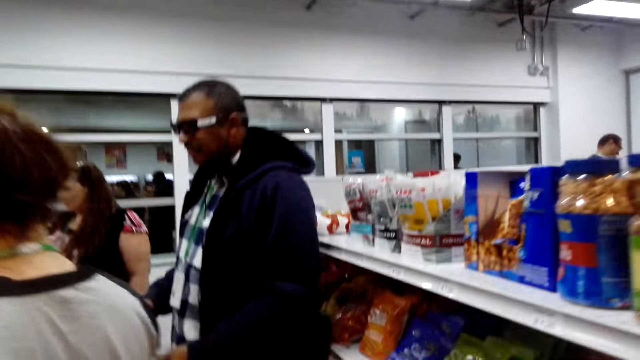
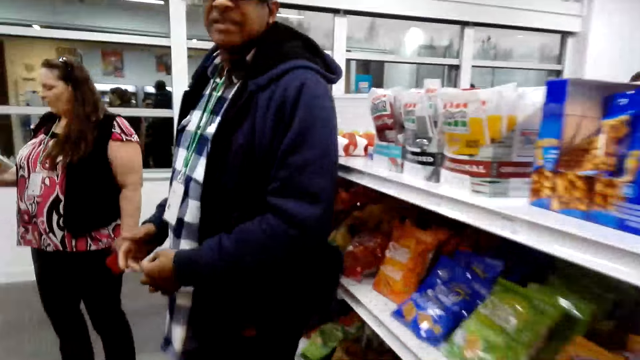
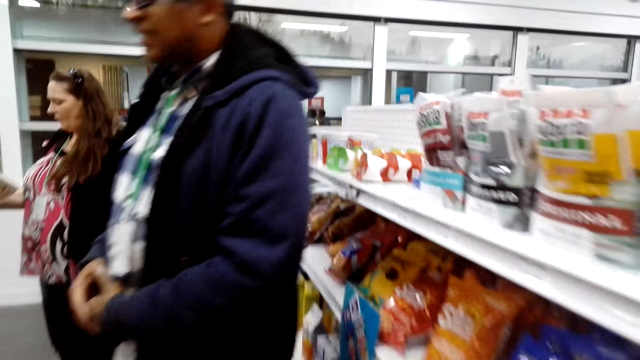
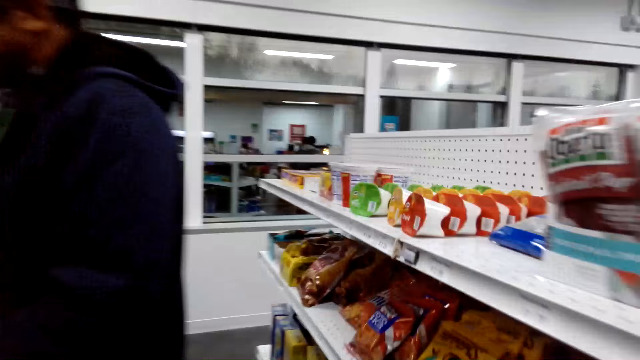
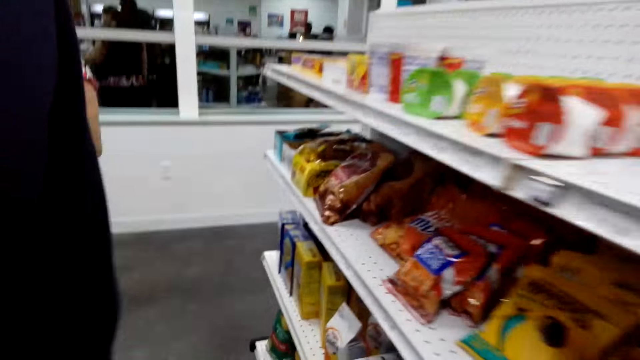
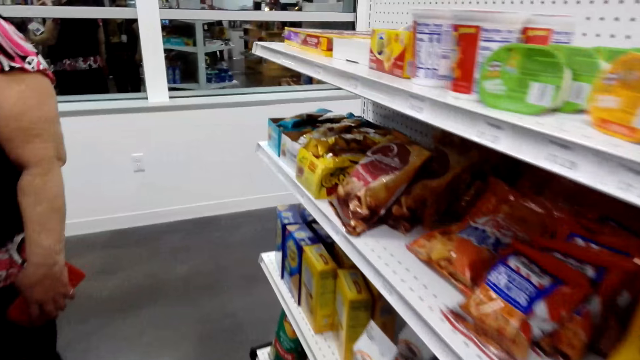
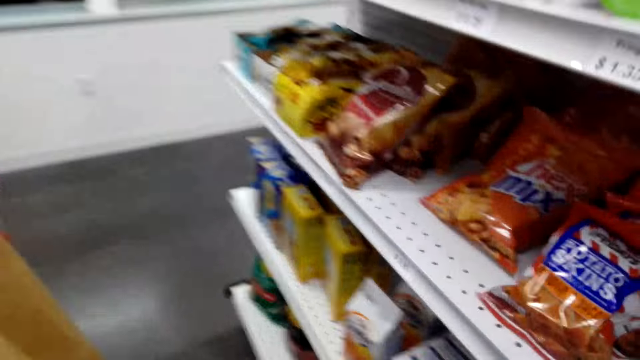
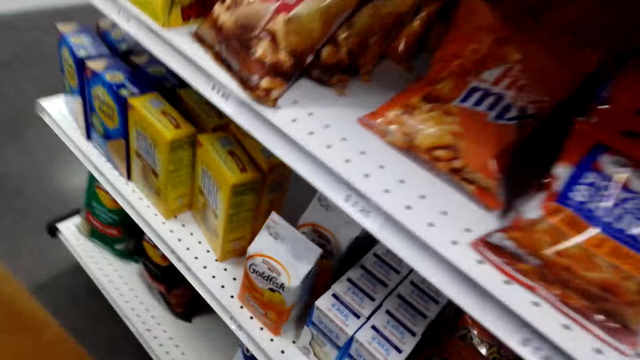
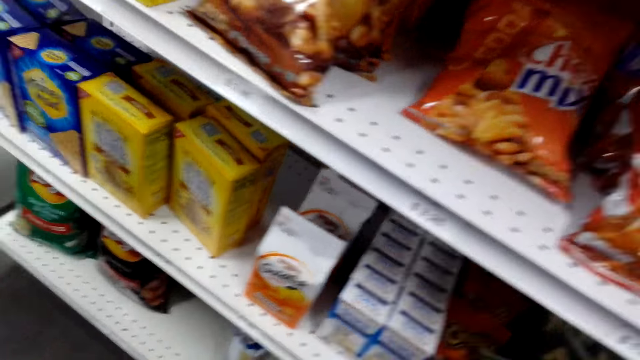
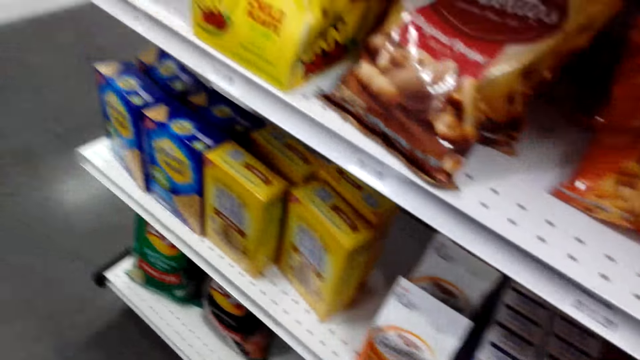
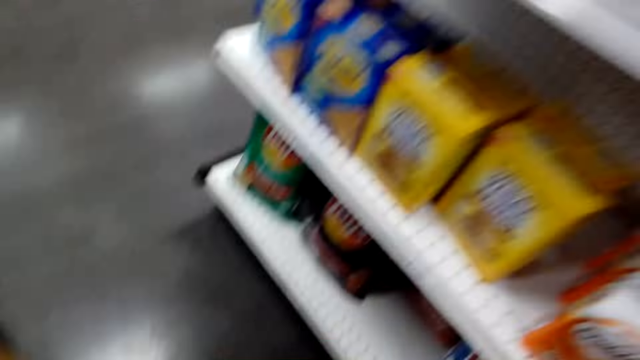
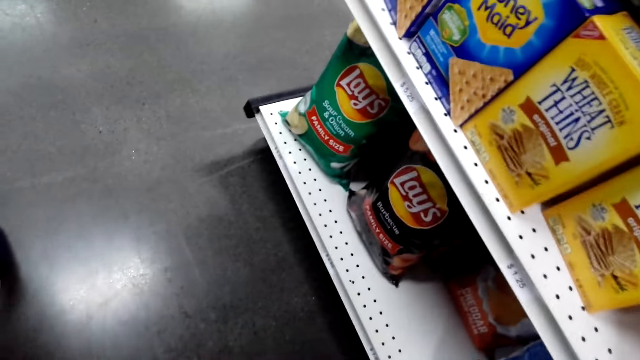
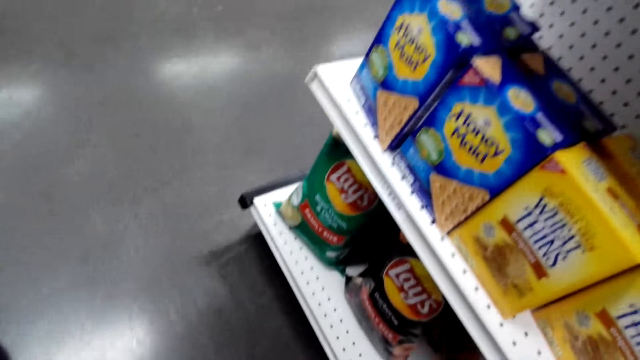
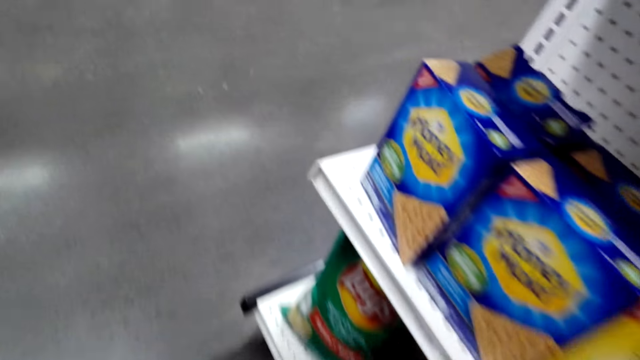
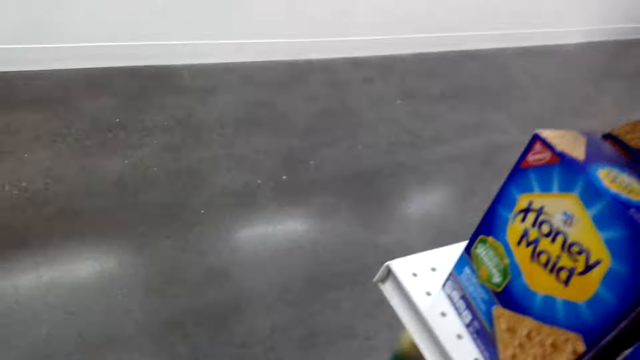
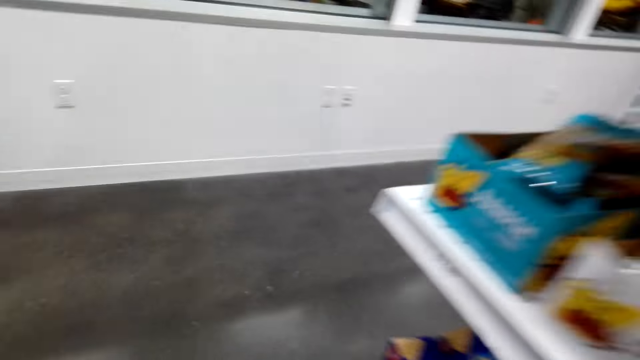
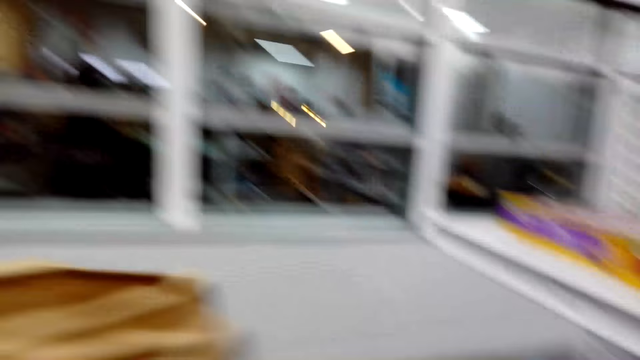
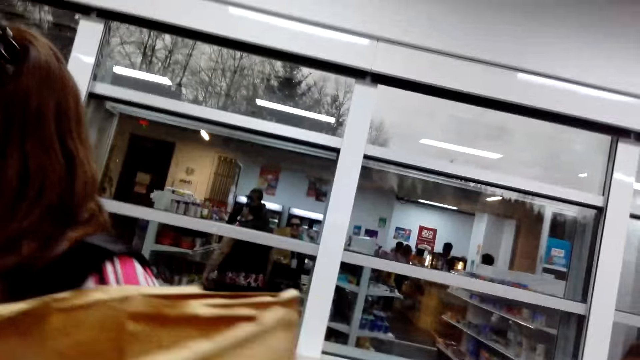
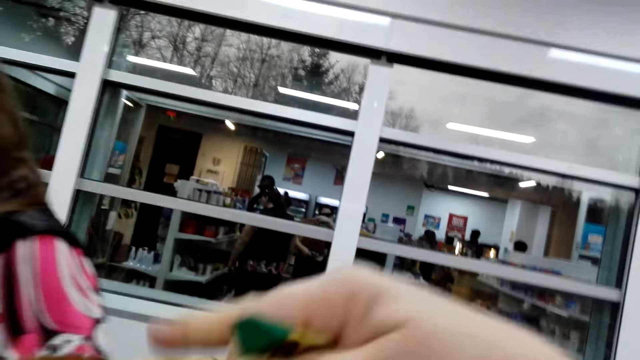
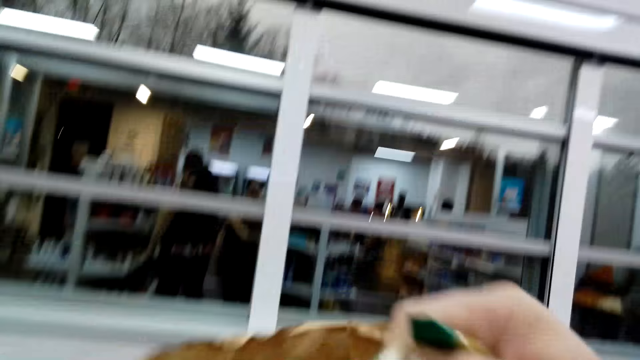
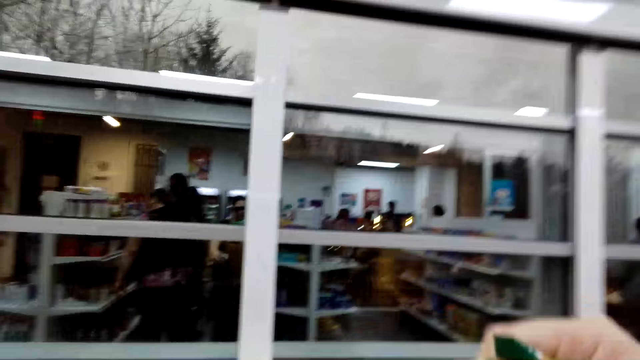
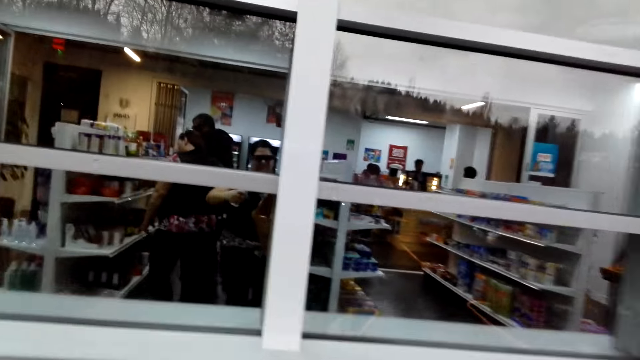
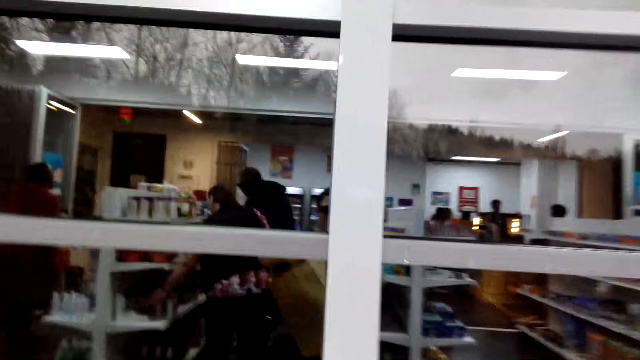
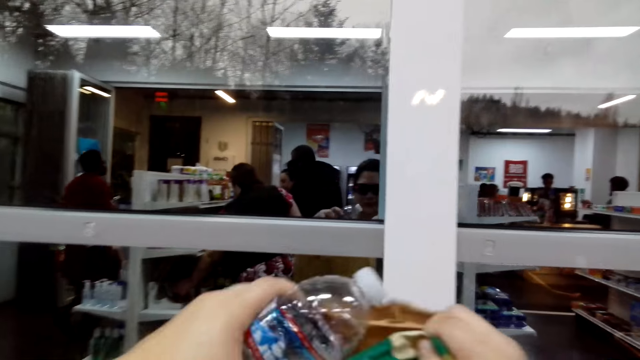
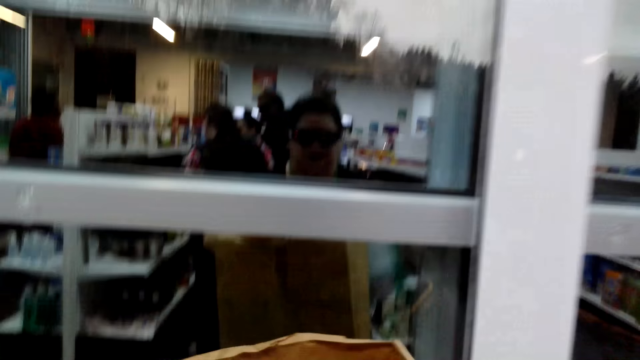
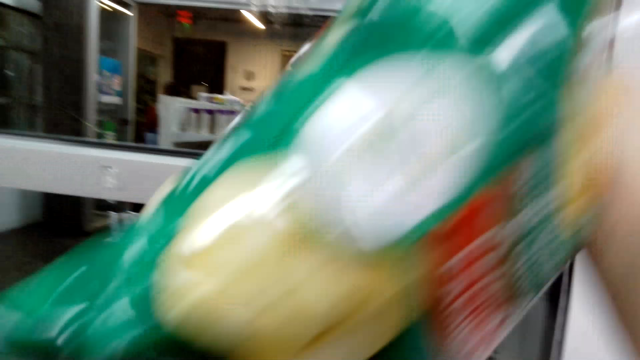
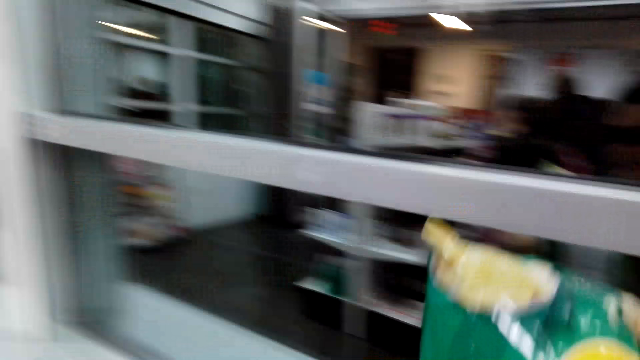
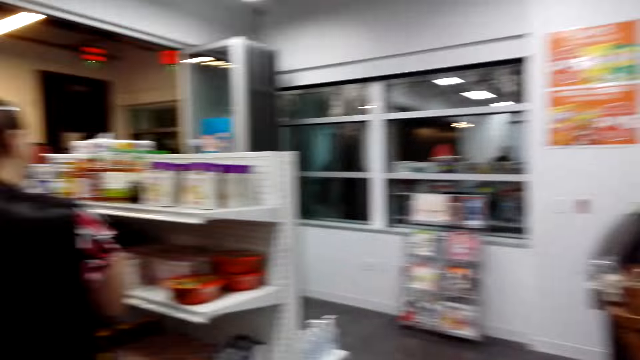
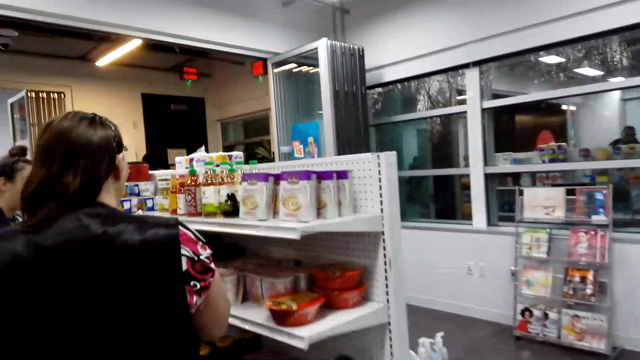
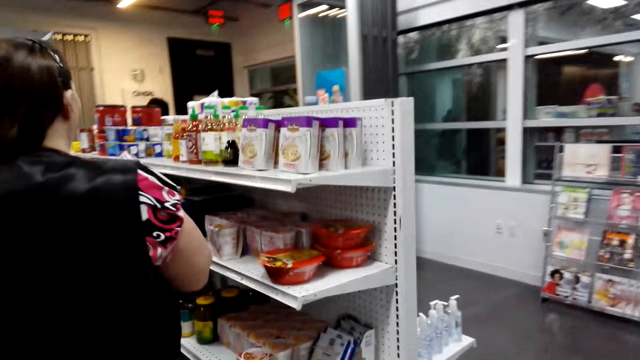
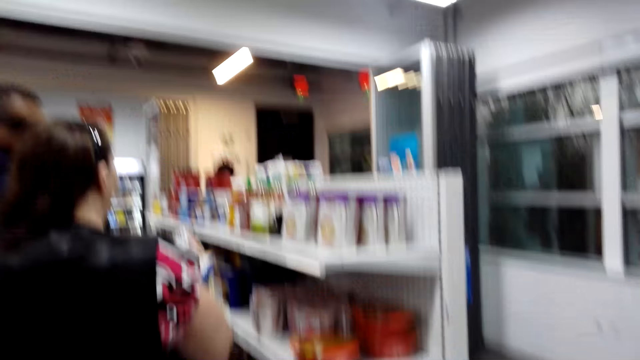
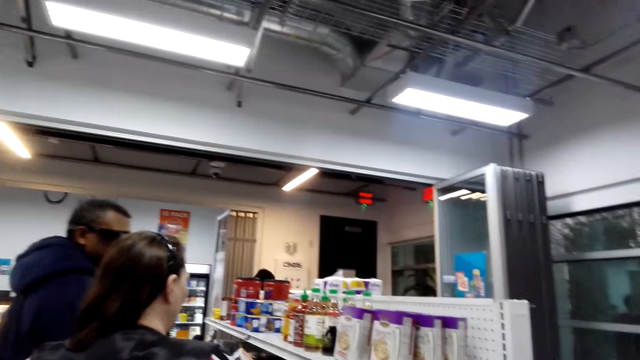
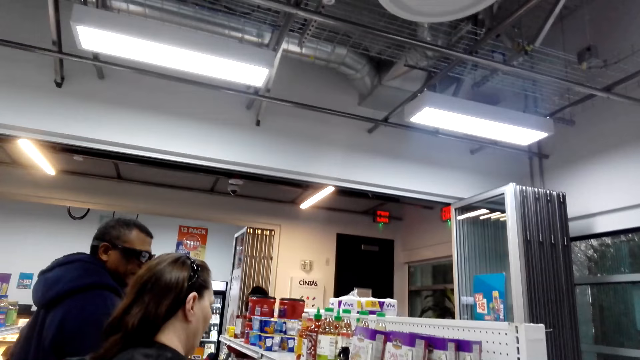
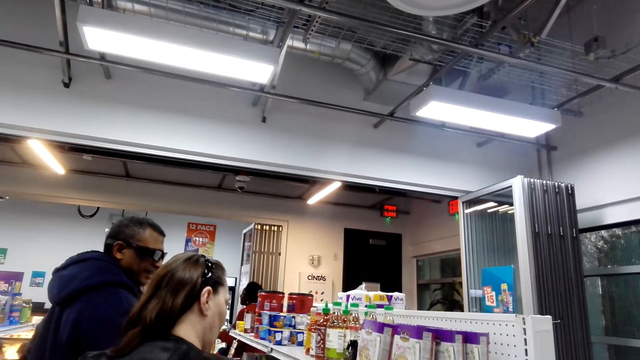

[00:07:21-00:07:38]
The camera wearer talks to a person. The person moves. The camera wearer walks around the supermarket. They pick up the snack from the shelf. They put the snack in the shopping bag. They walk around the supermarket.

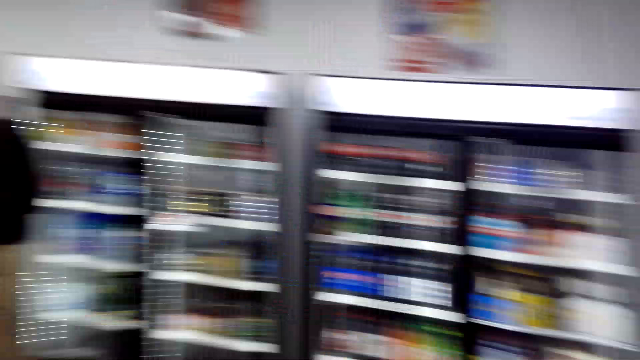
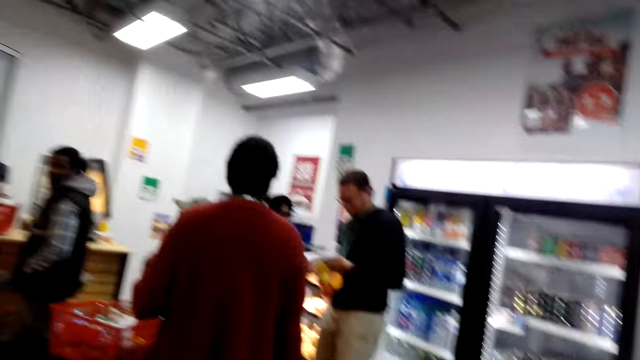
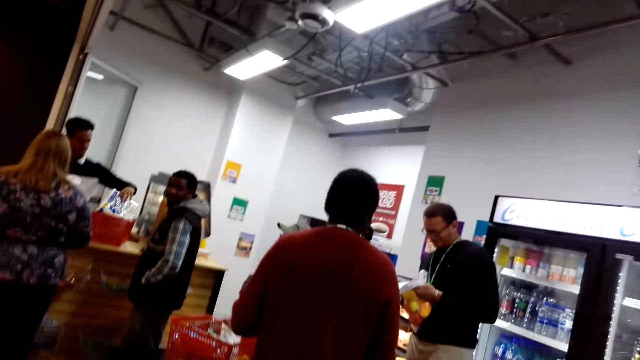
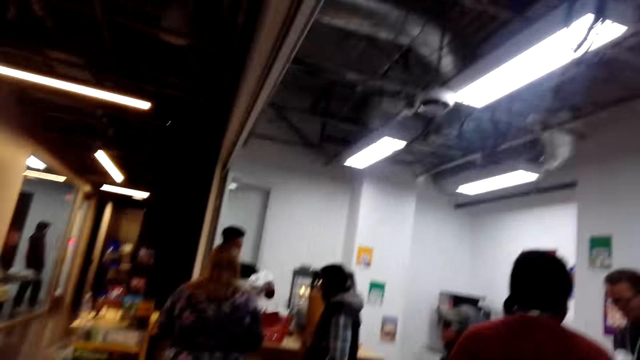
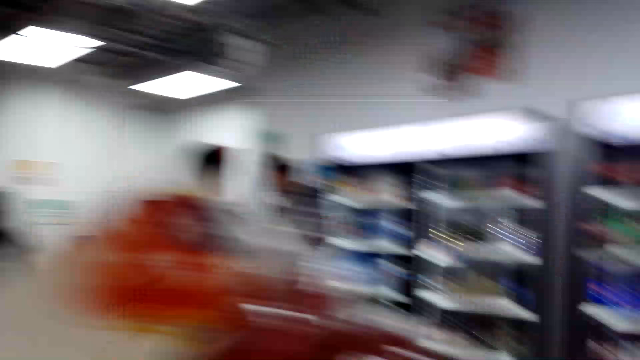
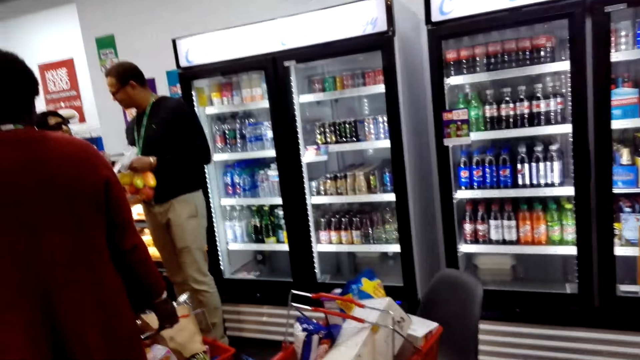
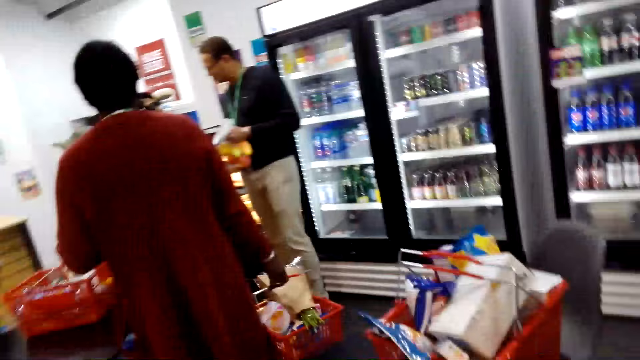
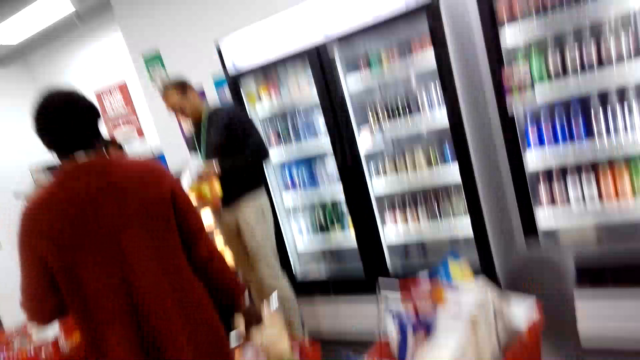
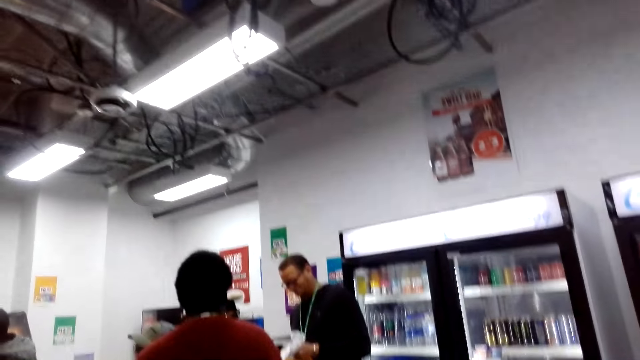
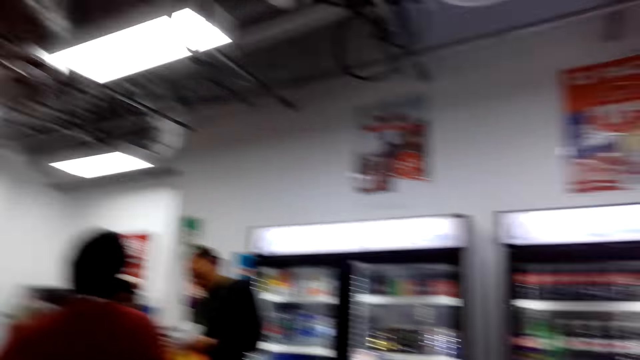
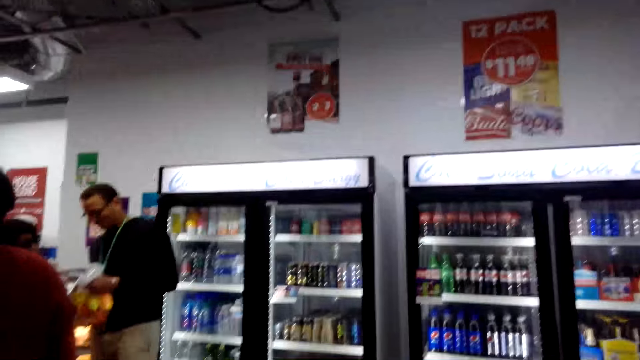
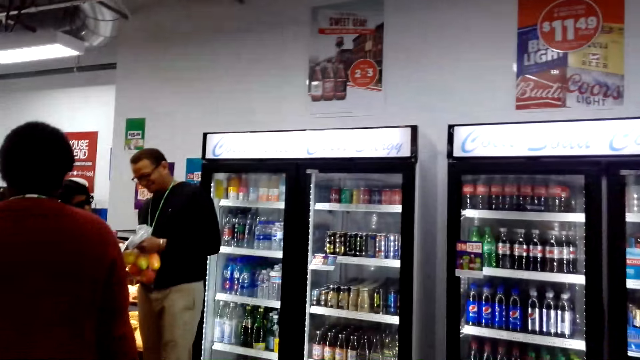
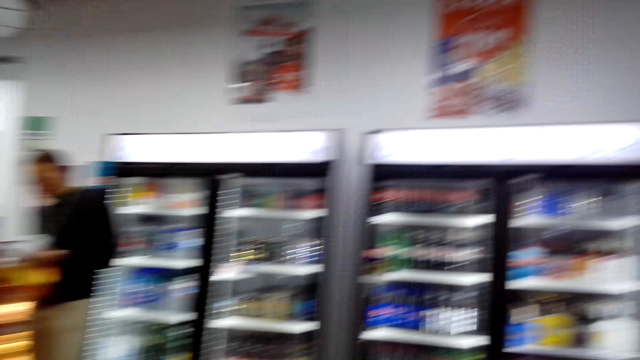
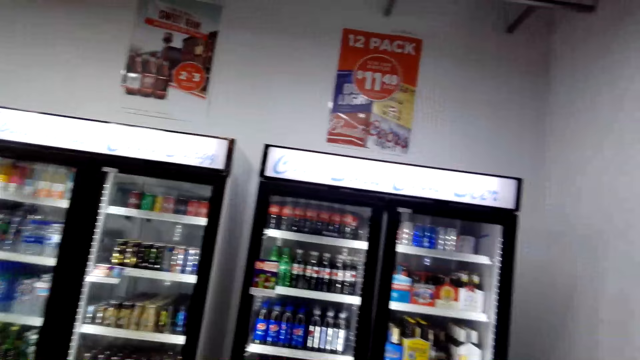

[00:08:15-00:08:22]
The camera wearer looks around the supermarket.
